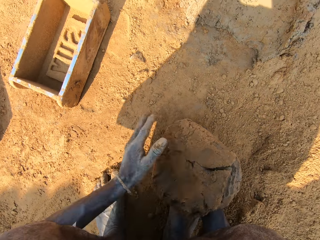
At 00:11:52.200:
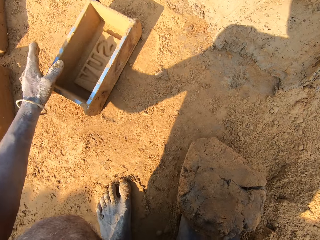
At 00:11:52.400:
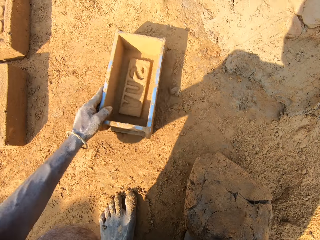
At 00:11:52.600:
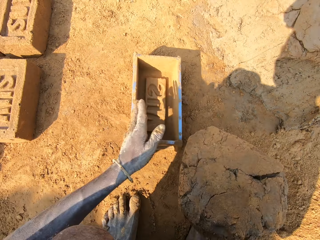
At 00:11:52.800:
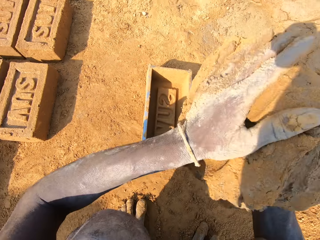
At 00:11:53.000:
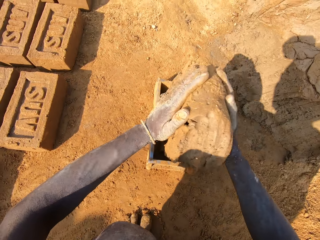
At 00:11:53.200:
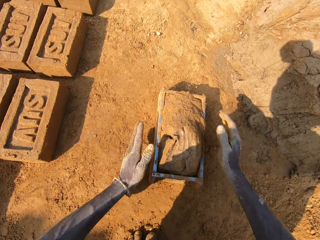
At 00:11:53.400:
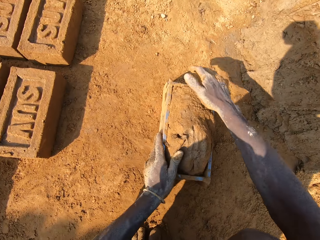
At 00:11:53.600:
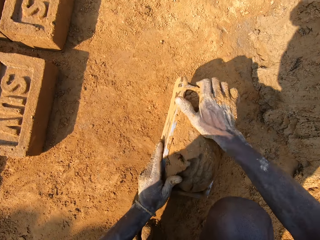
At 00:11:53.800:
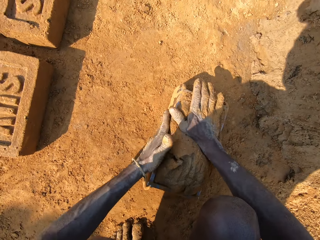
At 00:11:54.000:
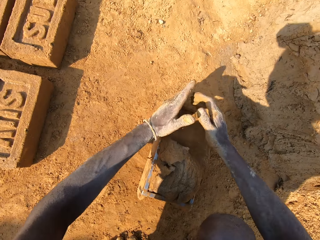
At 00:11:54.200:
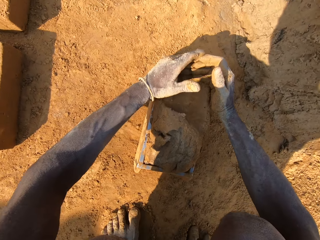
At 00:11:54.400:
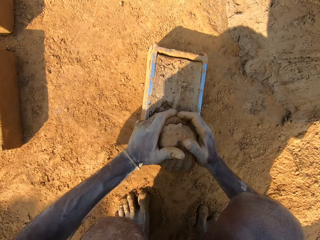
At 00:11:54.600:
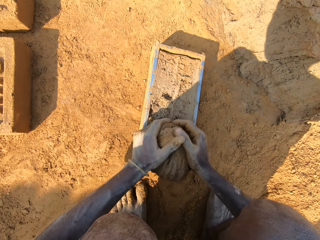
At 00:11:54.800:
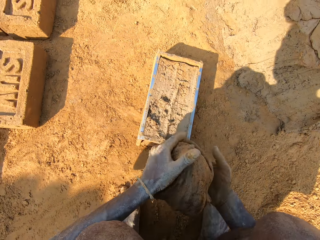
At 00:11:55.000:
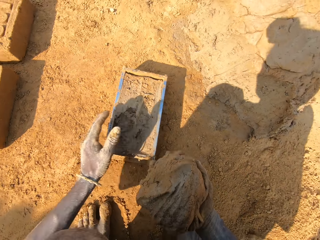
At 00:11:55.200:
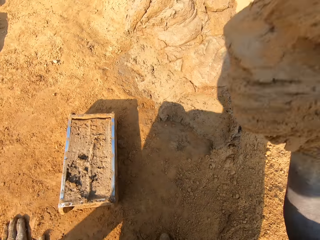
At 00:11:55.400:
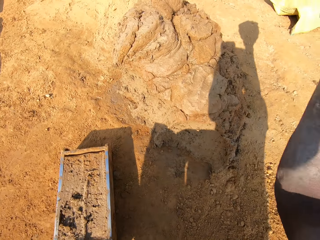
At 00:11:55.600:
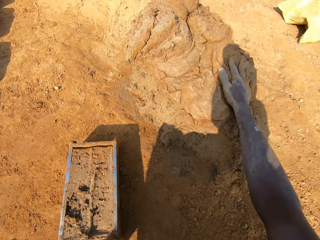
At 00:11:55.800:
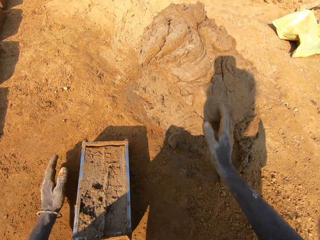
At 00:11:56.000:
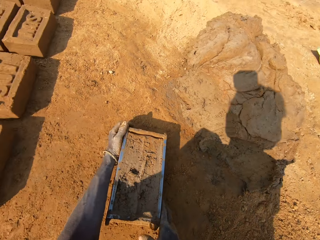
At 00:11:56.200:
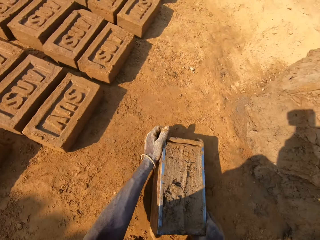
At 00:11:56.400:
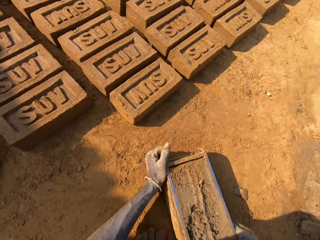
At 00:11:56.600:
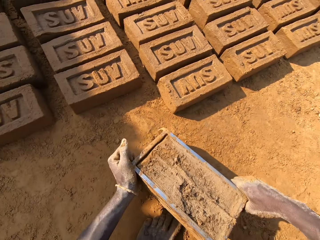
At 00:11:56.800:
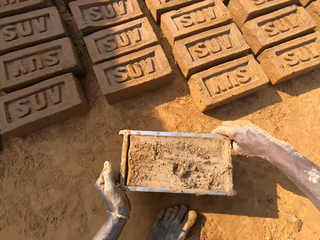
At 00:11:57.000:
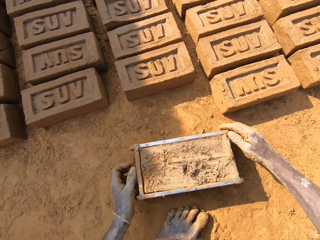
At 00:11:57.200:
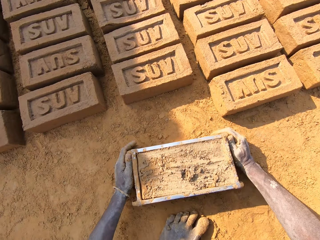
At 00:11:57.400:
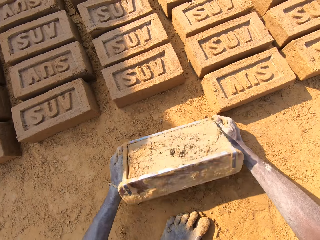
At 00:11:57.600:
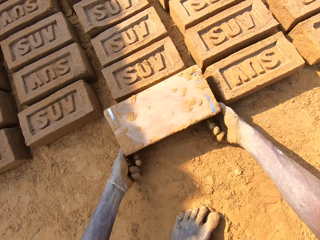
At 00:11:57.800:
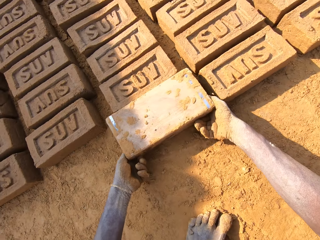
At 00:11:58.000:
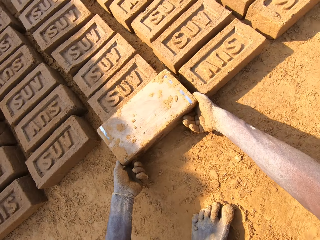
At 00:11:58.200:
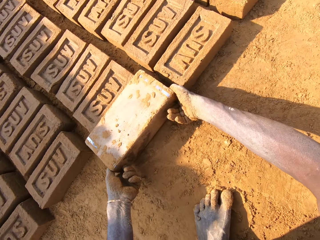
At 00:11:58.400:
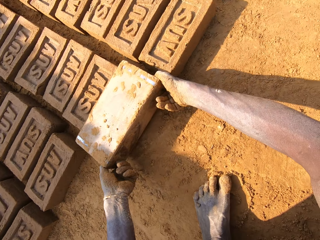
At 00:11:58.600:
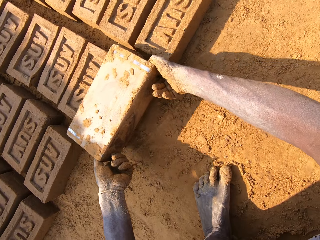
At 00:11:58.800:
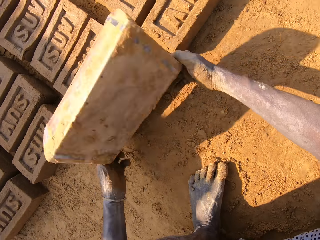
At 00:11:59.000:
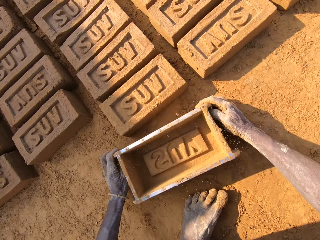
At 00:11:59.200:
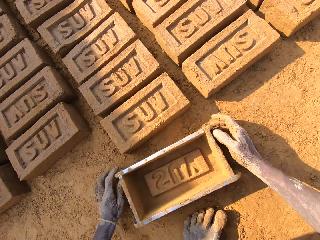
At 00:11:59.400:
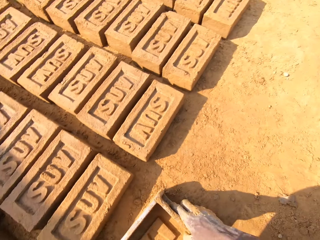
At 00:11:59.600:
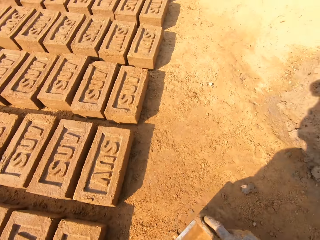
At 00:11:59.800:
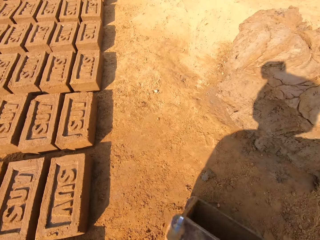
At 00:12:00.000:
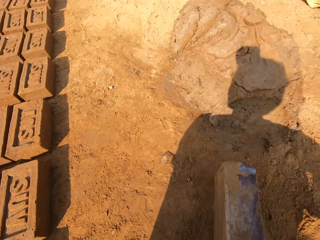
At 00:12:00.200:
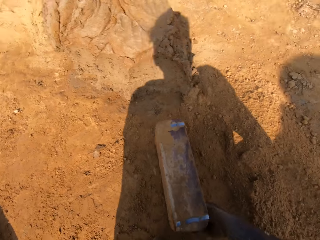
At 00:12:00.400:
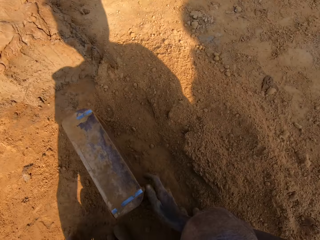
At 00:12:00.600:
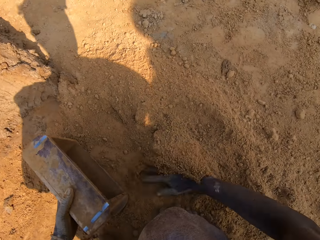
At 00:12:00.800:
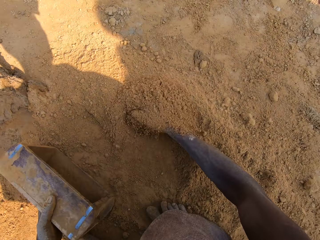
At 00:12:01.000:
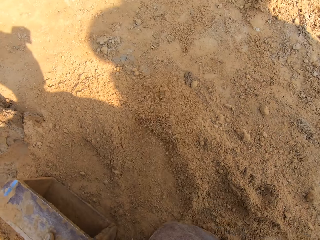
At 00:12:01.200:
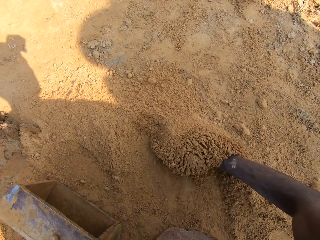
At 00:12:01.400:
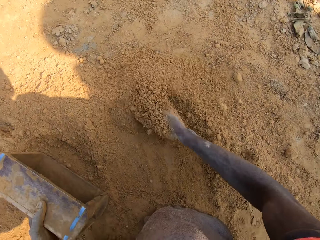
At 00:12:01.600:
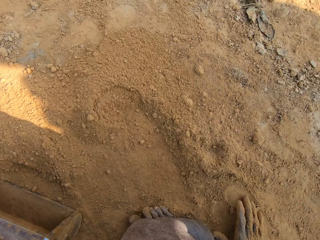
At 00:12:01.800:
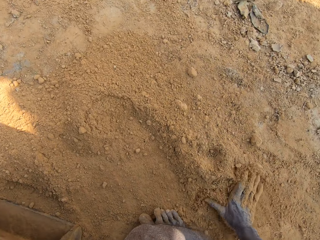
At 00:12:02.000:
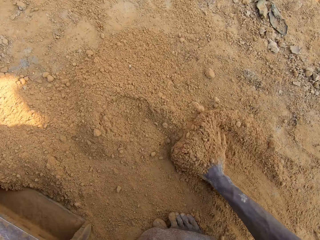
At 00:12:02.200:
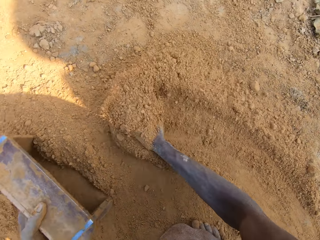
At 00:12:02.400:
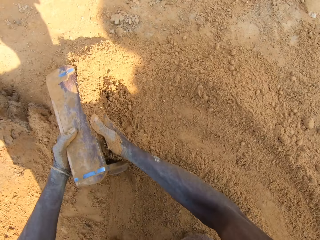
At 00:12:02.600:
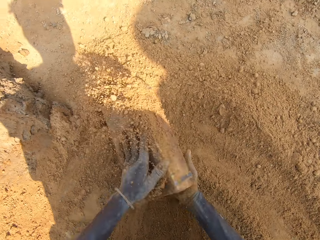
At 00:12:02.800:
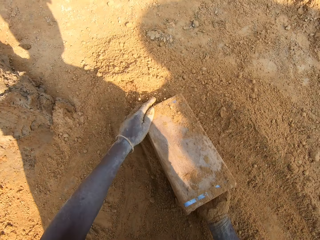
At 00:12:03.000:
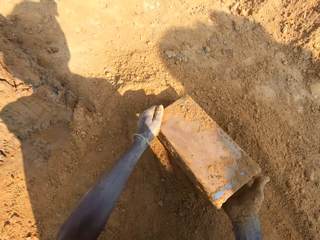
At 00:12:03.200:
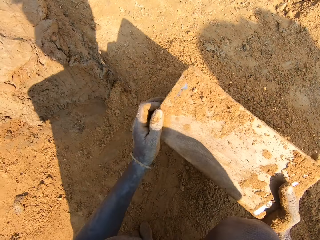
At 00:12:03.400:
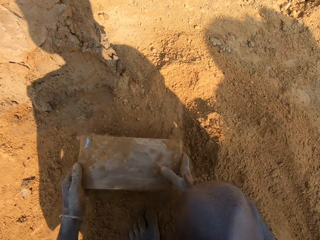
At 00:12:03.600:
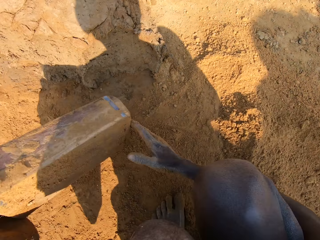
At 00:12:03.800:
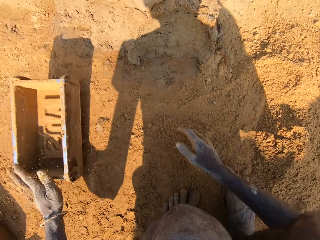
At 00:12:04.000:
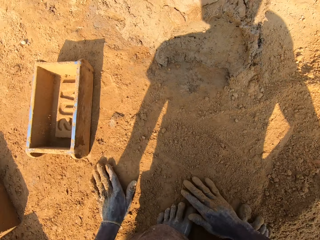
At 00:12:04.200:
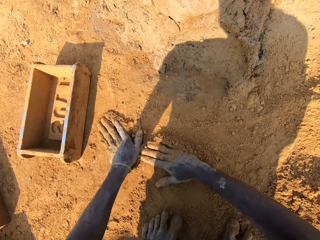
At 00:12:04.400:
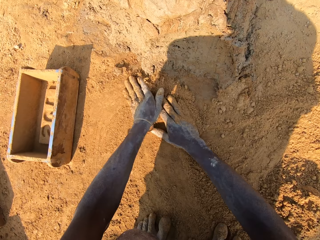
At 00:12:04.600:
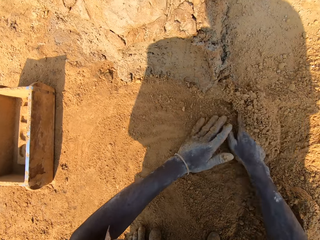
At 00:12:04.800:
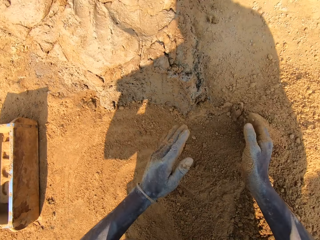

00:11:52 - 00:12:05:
The camera wearer puts clay or mud in the brick mold. They cut the clay. They remove a piece of mud from something. They put the clay on the heap of clay. They pick up the brick mold on the ground. They put the brick on the ground. They remove the mud from something. They align sand on the ground. They dust something with soil. They put the sand in the brick mold. They pour the sand on the ground.

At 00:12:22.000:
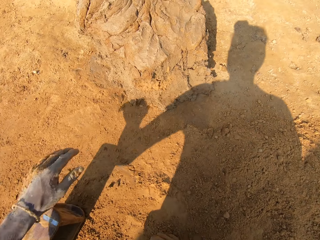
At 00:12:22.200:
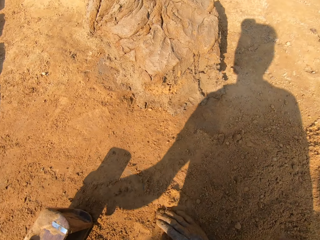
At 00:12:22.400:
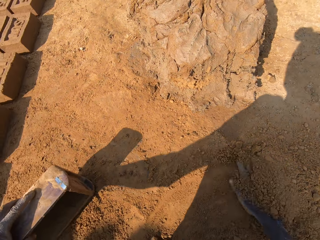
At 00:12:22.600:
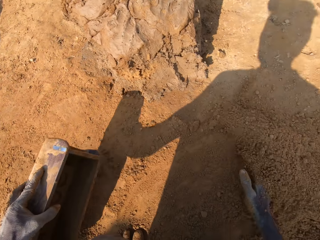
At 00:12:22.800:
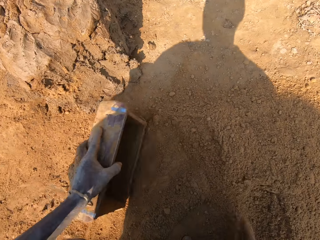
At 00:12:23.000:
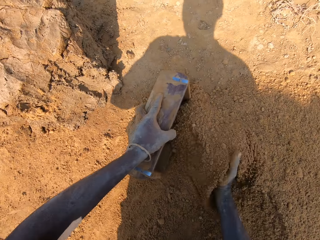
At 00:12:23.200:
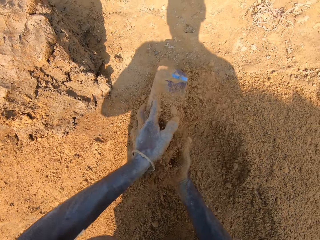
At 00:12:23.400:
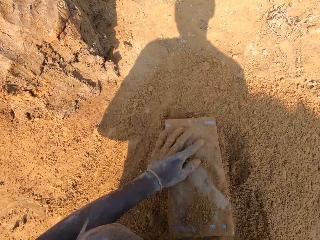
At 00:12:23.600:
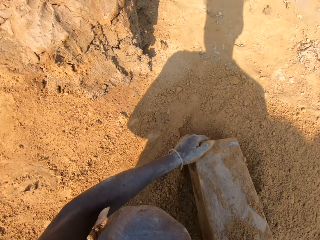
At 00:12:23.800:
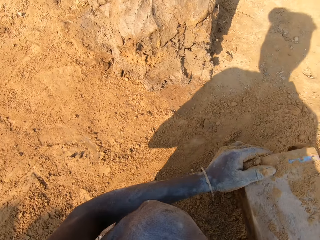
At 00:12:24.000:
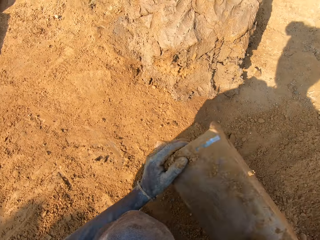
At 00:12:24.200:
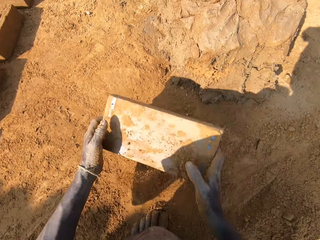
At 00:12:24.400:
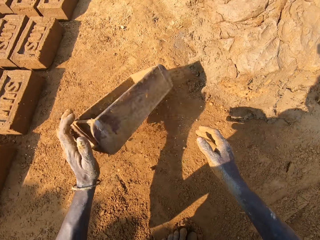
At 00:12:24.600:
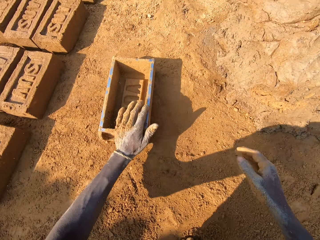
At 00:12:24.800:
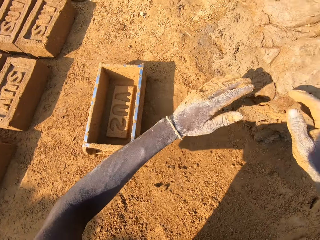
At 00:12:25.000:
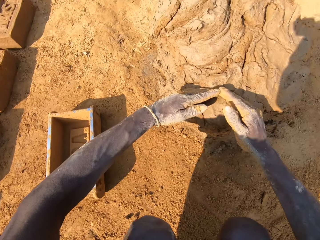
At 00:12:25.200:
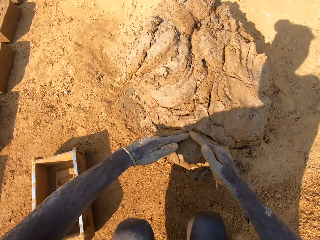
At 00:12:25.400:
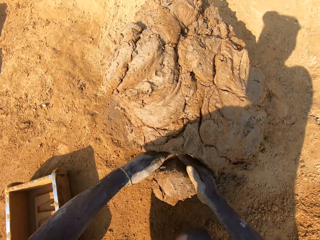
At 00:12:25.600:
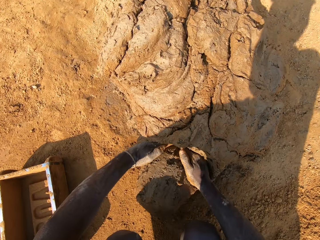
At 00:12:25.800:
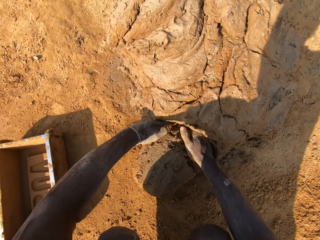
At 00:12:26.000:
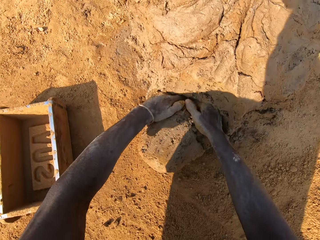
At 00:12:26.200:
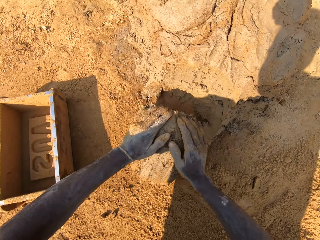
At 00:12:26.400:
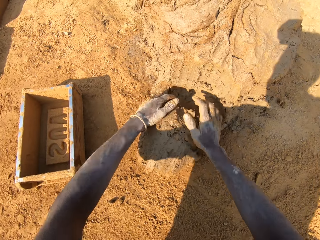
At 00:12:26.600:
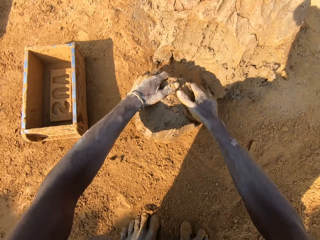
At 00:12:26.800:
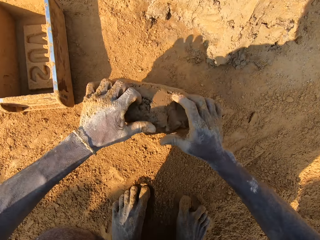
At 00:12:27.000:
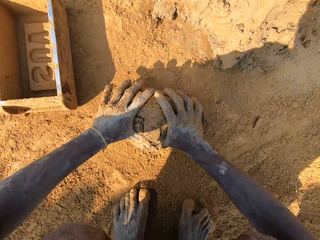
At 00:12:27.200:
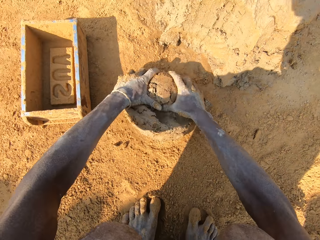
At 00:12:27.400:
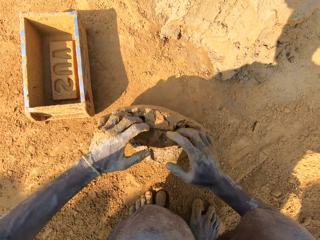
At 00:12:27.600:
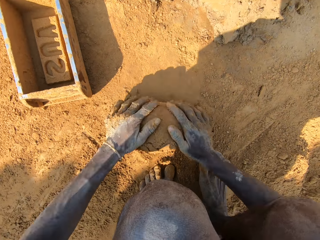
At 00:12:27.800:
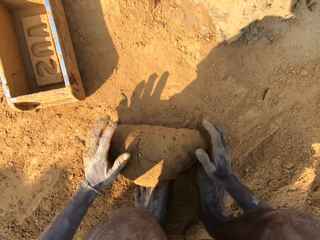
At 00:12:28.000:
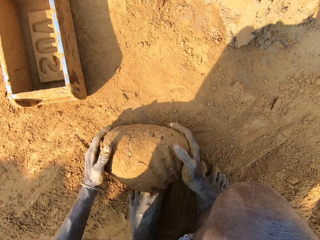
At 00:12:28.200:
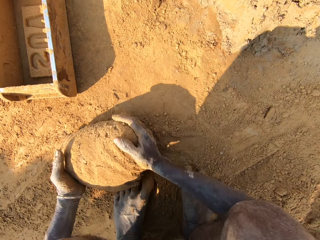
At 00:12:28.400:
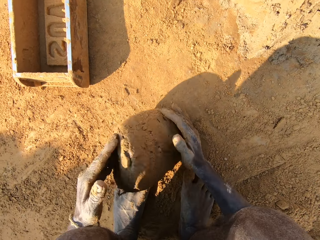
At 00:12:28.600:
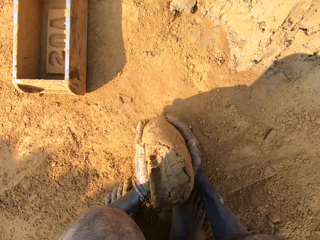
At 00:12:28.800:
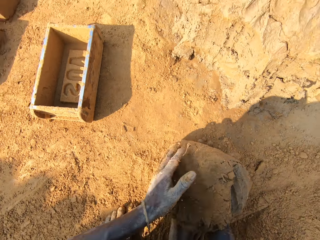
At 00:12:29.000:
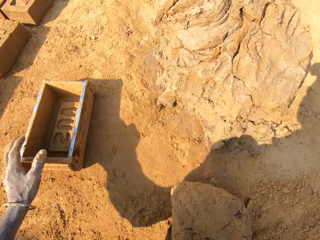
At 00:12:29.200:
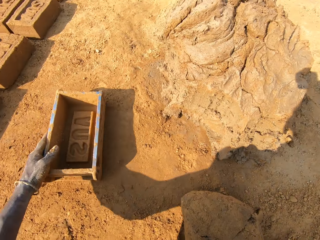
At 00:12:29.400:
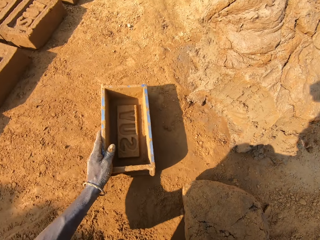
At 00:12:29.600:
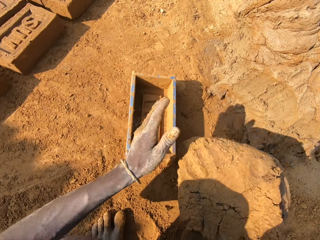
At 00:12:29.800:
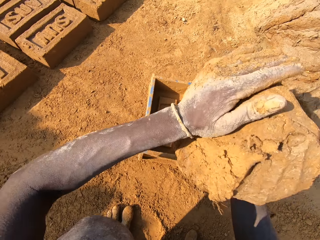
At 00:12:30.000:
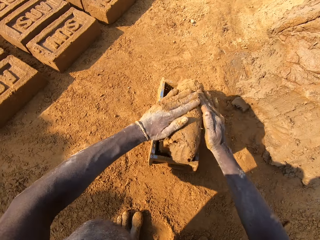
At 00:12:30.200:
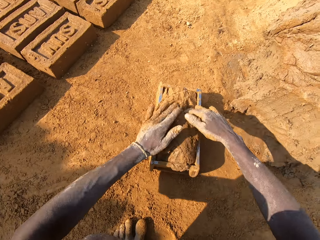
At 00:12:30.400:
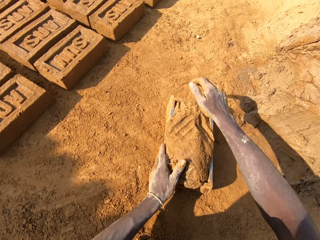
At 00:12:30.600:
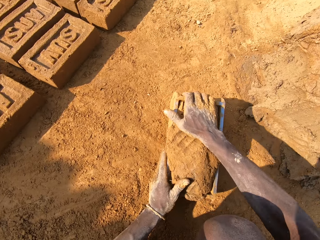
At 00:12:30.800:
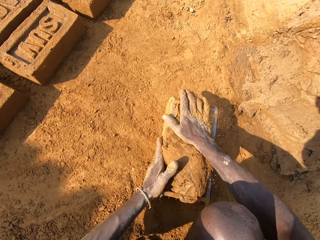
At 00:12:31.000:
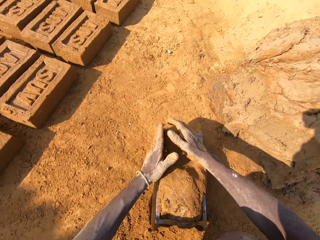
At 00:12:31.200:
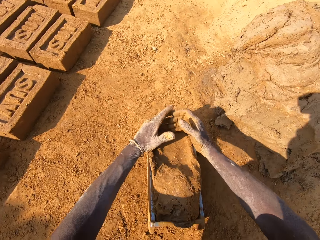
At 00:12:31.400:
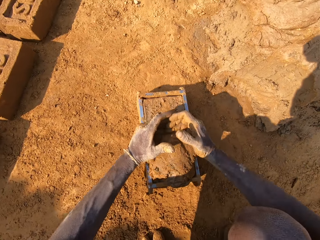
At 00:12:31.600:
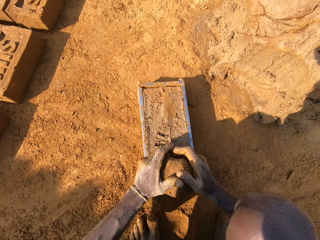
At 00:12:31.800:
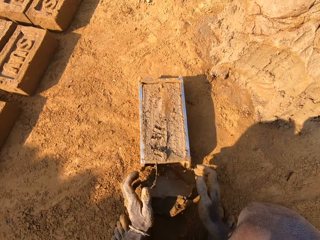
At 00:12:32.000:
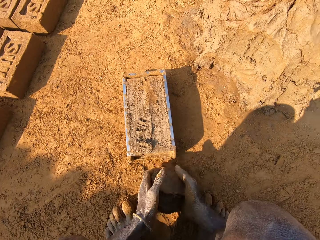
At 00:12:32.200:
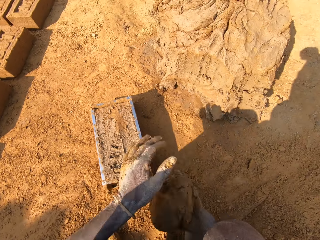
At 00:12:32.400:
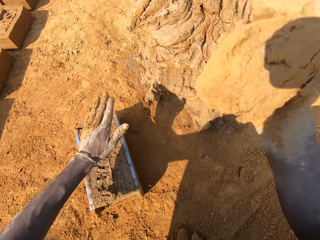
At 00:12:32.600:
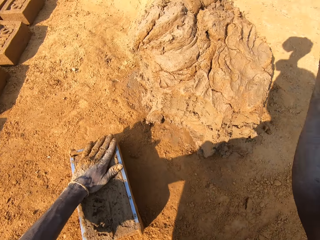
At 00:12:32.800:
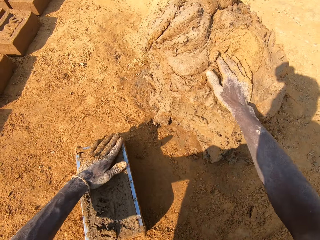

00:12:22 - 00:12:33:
The camera wearer dusts something with soil. They put sand in the brick mold. They pour the sand on the ground. They cut a piece of mud or clay. They mold the clay on the ground. They roll the mud on the ground. They put the clay in the brick mold. They cut the clay. They remove a piece of mud from something.
